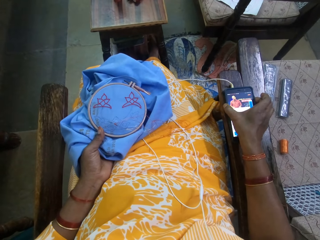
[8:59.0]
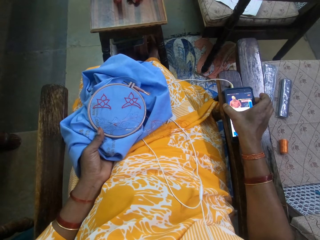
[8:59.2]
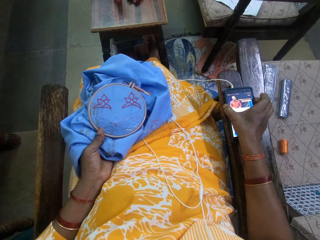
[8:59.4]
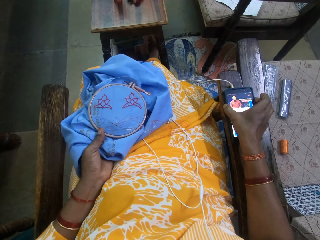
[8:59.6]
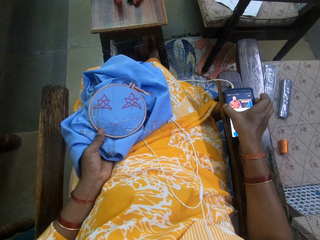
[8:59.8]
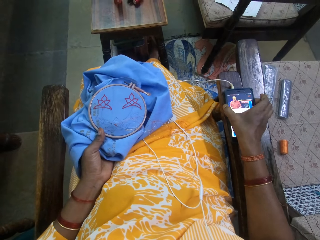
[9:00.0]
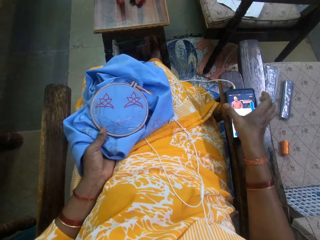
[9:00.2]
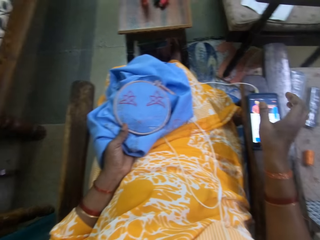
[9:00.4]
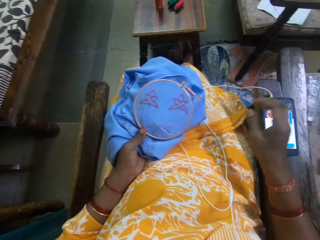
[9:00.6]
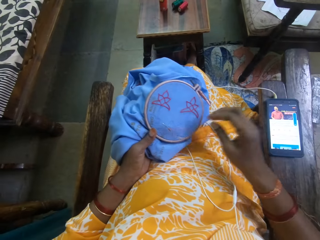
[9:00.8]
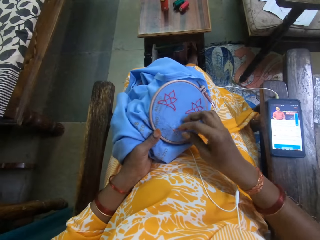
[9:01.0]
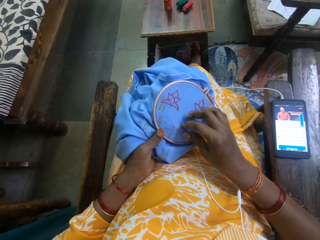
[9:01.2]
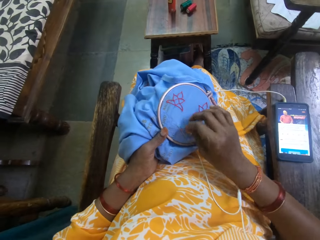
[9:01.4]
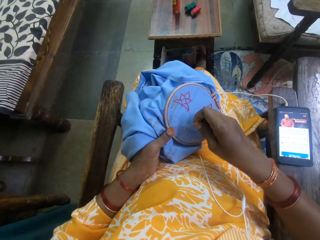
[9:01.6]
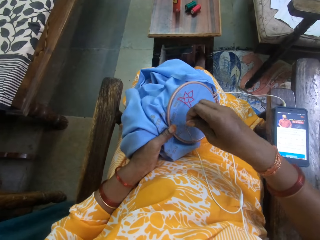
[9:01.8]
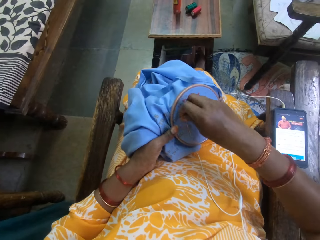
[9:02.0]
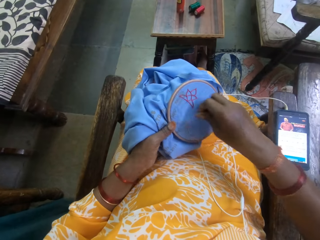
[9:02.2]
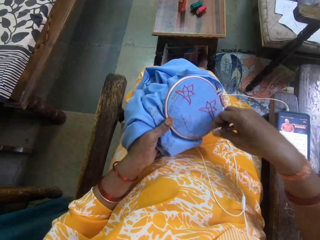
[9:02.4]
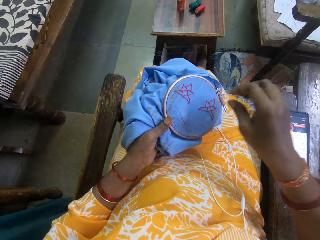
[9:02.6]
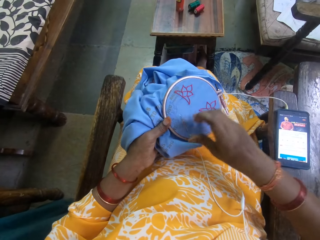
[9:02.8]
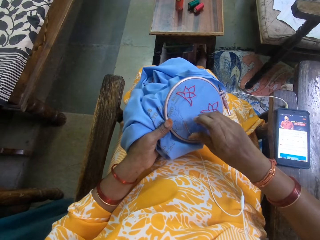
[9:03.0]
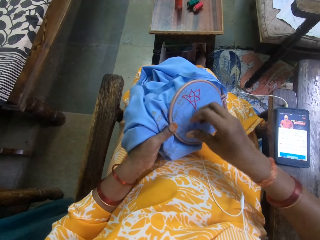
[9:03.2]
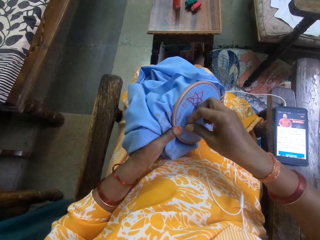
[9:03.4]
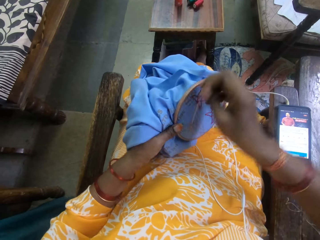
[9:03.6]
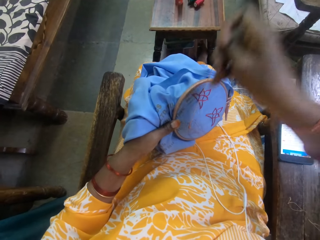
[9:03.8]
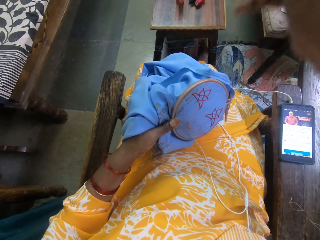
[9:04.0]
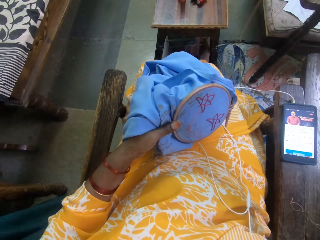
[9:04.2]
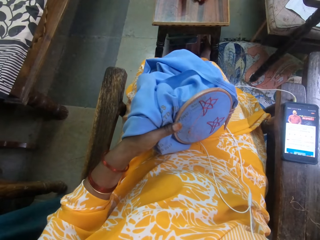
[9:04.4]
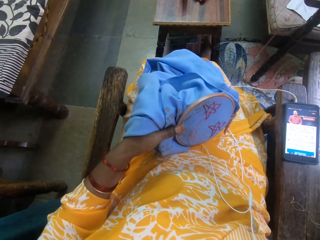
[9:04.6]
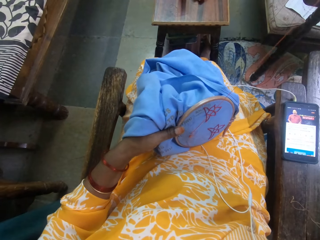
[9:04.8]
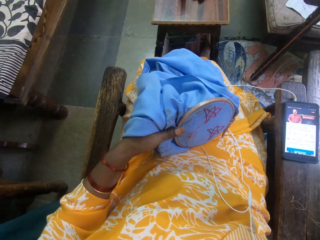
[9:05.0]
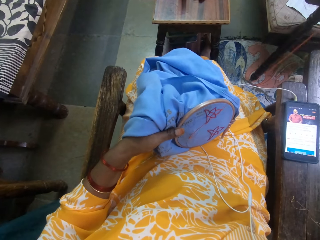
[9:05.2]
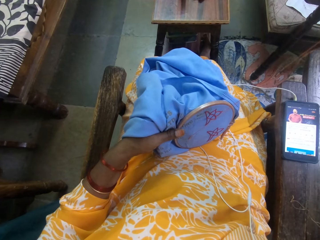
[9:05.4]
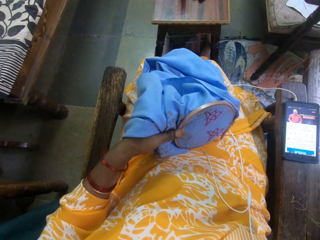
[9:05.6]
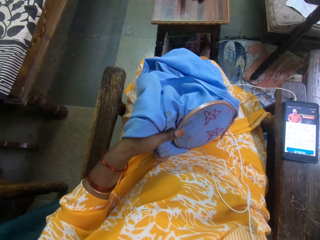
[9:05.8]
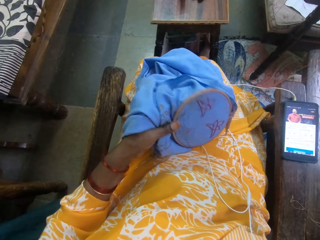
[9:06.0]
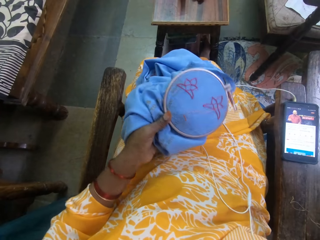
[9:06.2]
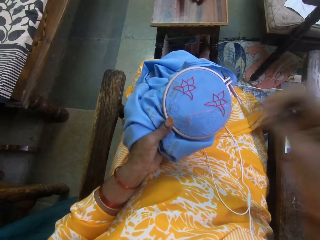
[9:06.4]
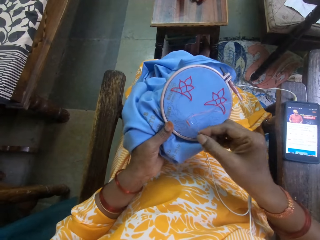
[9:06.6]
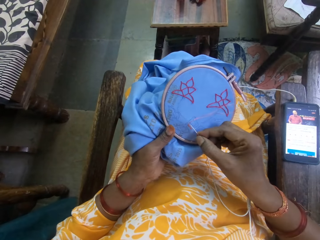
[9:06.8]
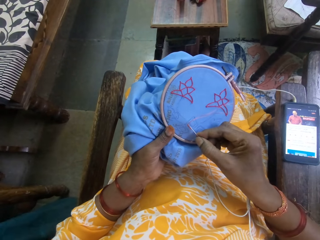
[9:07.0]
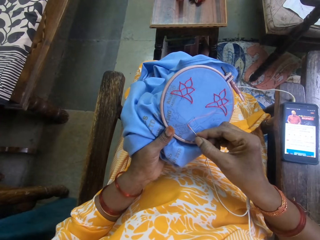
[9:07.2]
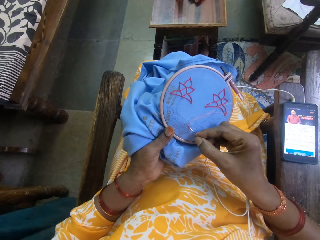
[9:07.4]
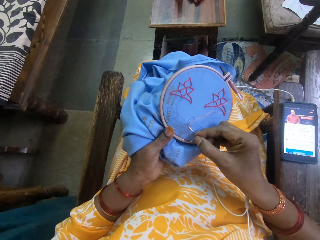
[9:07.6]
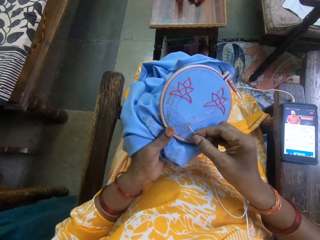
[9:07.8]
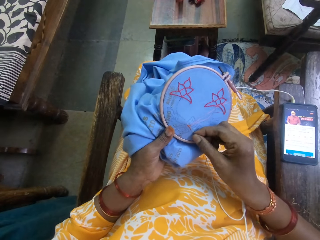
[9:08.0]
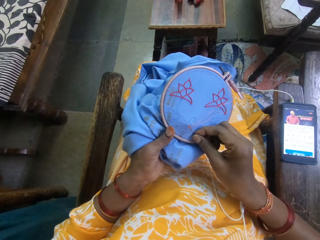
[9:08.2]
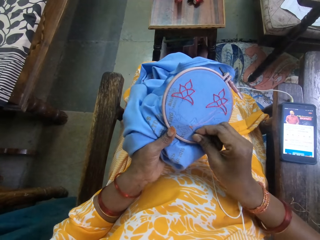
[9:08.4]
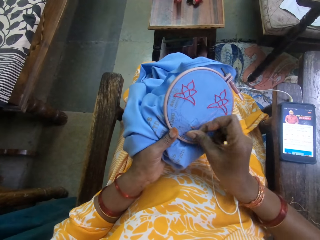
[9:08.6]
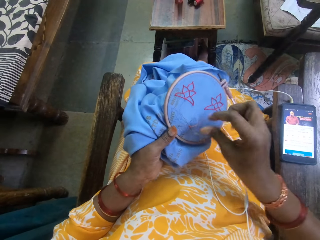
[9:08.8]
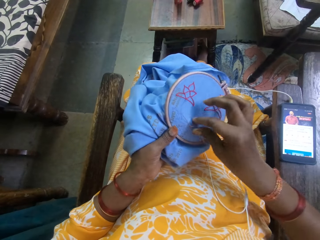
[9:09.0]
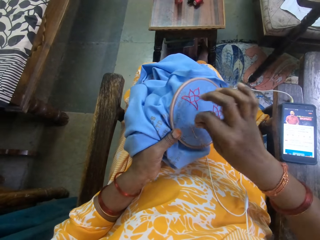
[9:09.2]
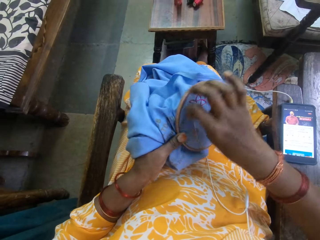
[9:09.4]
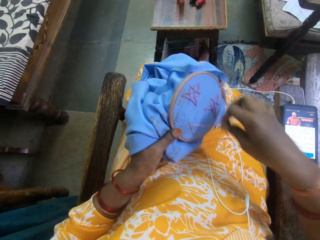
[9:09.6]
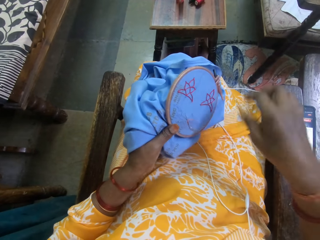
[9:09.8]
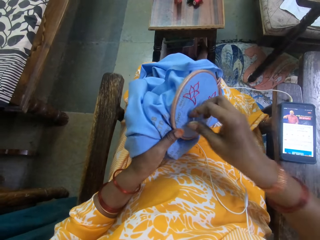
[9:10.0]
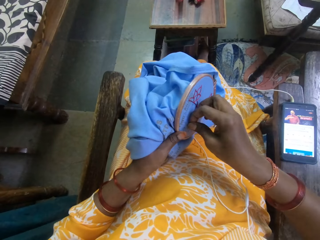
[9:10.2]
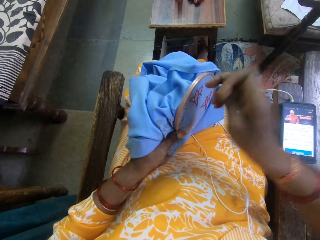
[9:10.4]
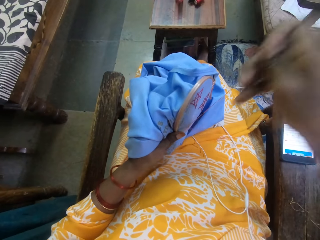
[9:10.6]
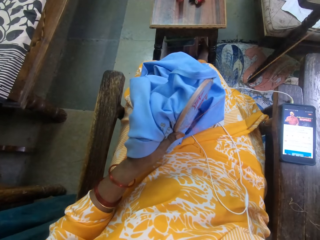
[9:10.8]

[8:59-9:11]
The camera wearer embroiders the fabric with the needle and thread in her right hand.

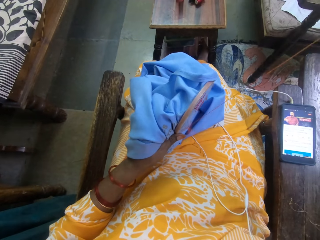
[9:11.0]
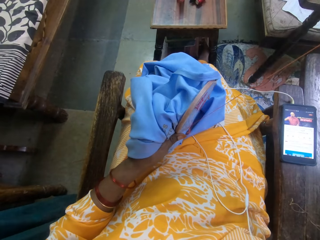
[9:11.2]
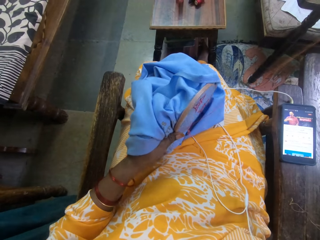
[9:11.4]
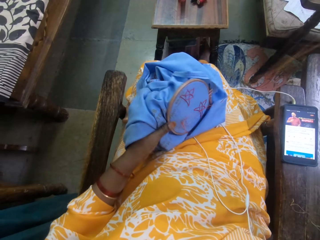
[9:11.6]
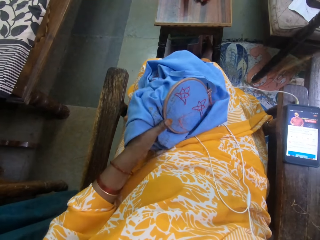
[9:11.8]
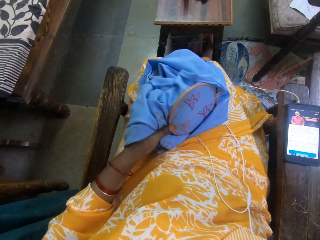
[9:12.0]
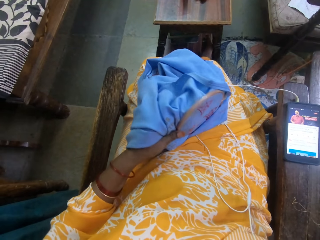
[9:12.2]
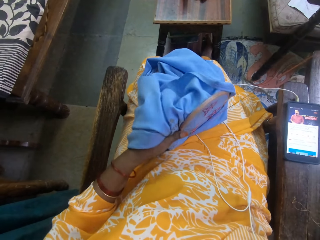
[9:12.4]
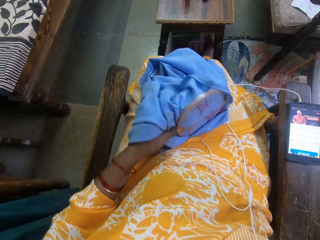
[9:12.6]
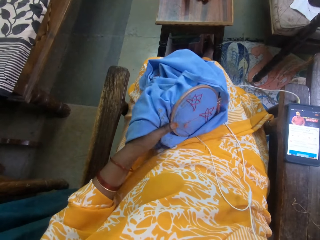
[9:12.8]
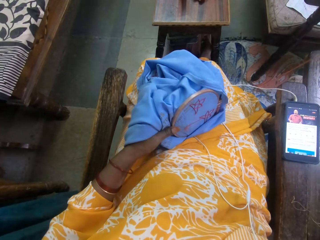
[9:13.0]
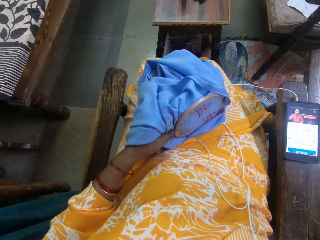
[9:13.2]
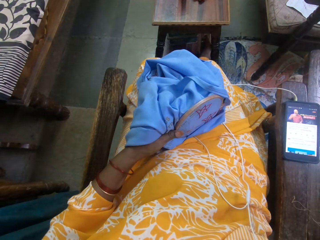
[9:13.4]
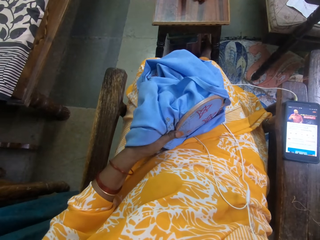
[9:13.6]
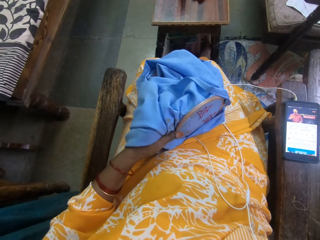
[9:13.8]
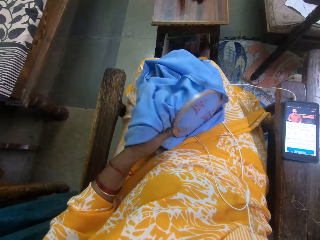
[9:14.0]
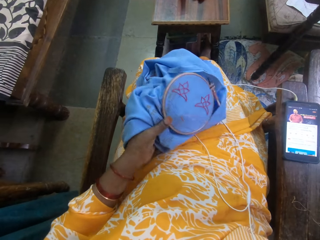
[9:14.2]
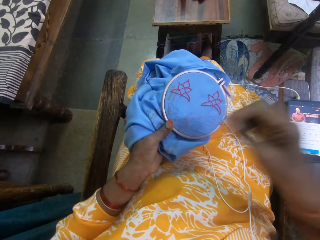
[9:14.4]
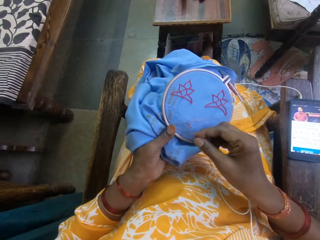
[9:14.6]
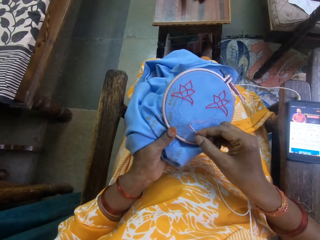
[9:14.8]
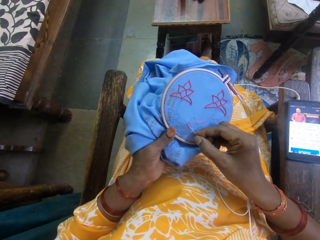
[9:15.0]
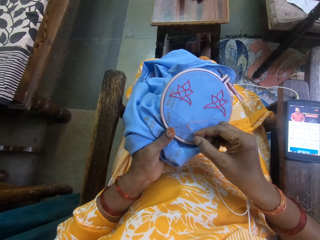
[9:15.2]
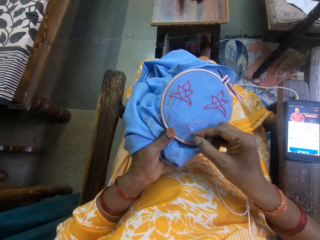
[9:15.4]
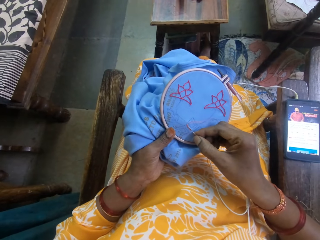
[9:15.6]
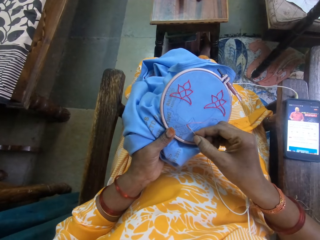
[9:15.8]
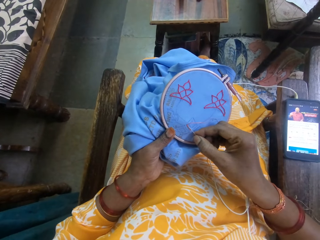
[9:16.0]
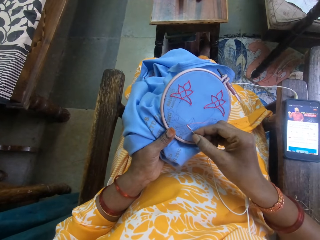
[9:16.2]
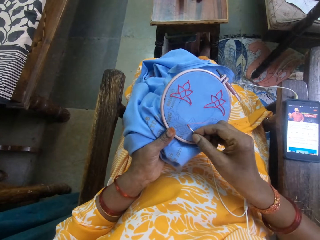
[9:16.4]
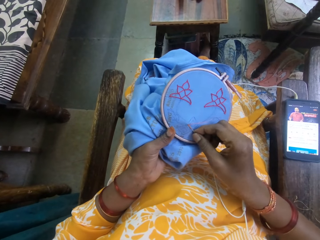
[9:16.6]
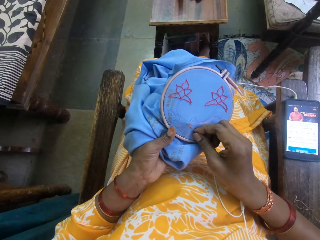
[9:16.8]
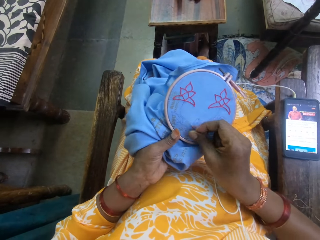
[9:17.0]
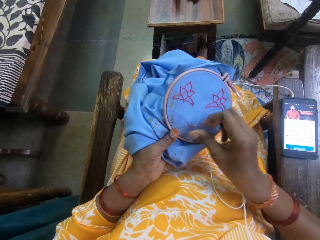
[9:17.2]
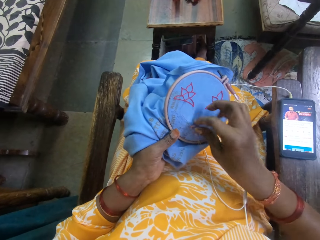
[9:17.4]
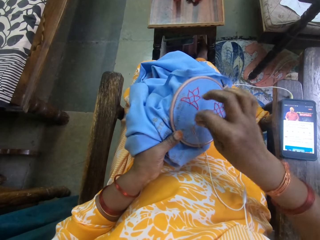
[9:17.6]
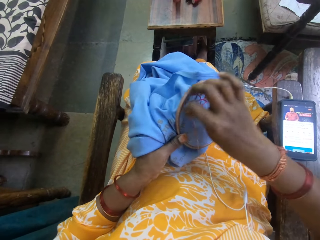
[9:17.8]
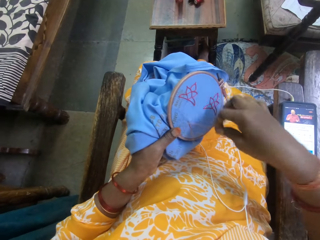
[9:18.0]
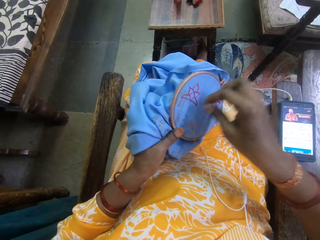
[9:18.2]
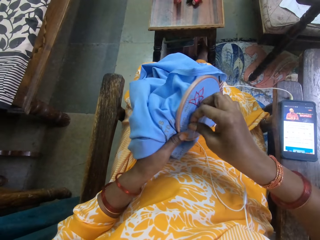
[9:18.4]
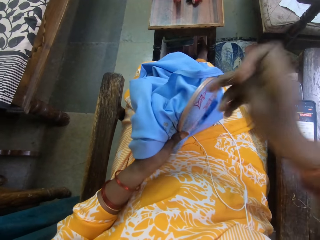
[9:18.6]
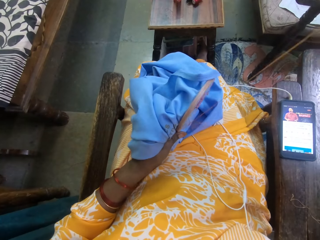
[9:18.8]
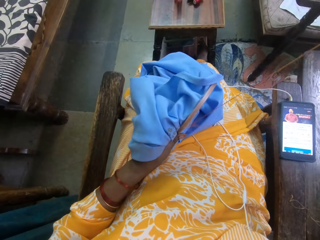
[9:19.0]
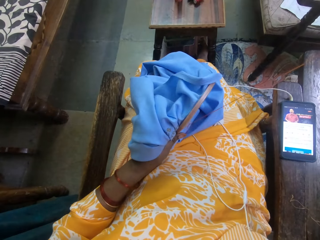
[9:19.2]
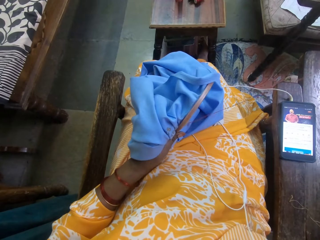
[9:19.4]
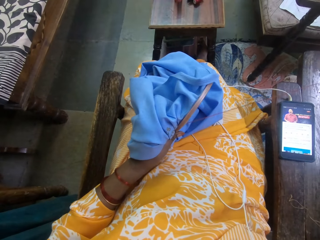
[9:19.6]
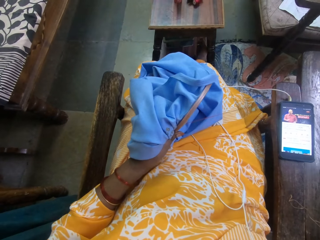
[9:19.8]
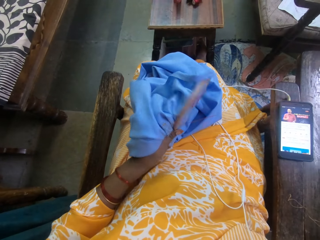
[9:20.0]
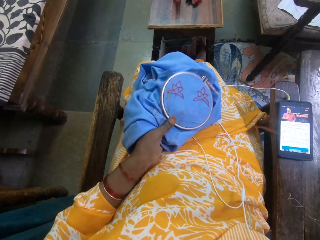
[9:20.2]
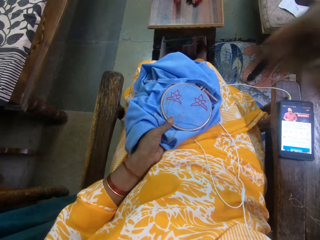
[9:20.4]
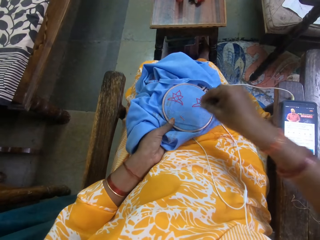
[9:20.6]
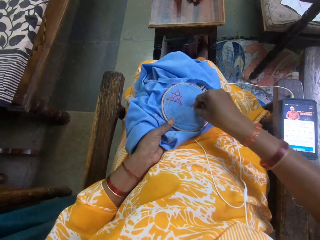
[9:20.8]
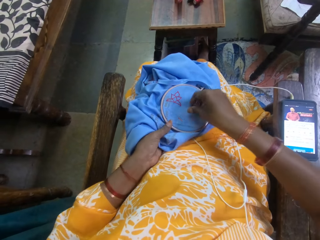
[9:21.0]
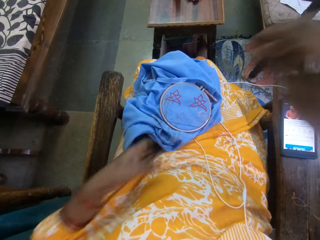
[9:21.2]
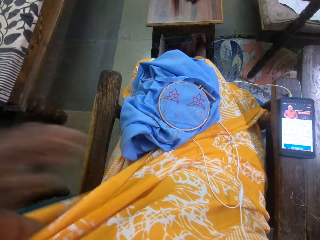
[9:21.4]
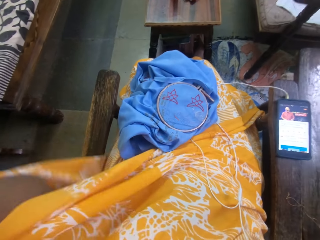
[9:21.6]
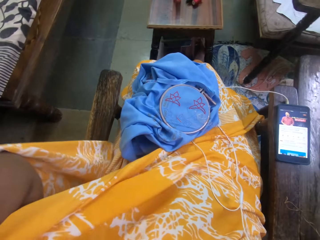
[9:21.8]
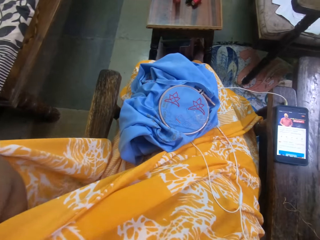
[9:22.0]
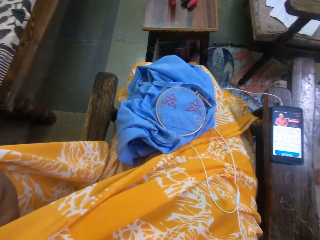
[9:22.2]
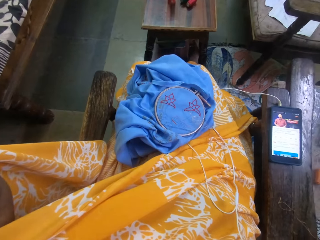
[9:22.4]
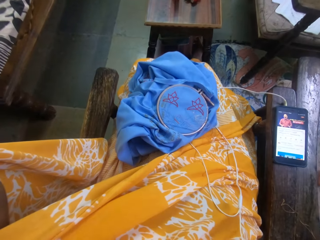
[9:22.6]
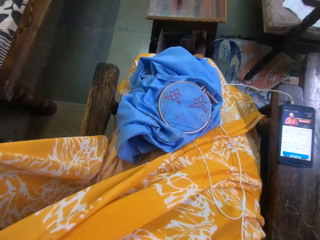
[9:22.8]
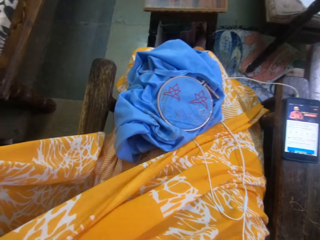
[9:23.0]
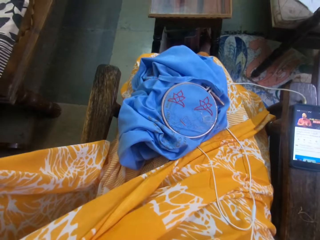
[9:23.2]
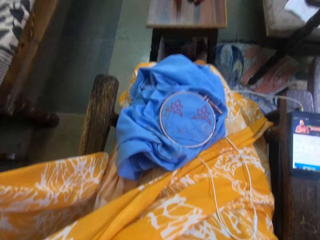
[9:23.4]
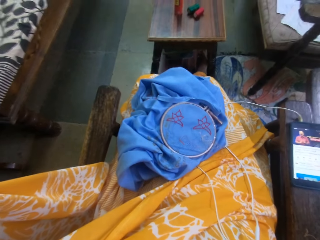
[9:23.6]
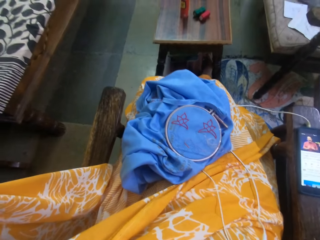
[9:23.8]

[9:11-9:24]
The camera wearer drops the embroidery hoop with the fabric in her left hand on her lap. She inserts the needle in her right hand in the fabric on the embroidery hoop on her lap.
